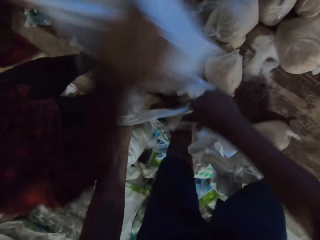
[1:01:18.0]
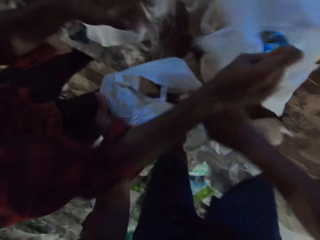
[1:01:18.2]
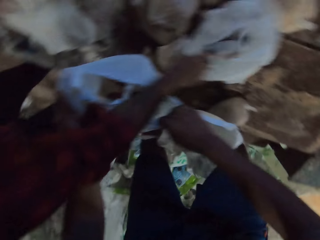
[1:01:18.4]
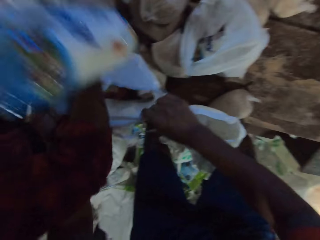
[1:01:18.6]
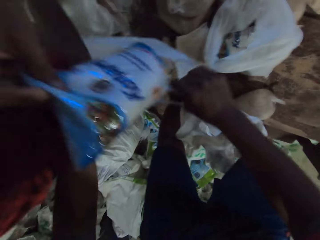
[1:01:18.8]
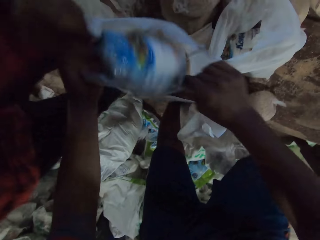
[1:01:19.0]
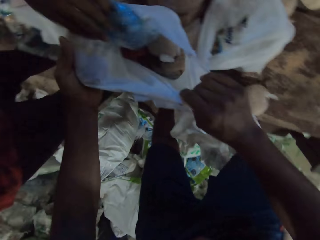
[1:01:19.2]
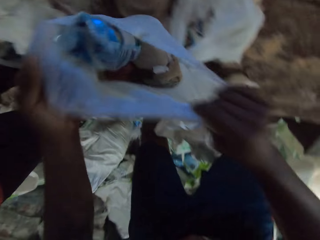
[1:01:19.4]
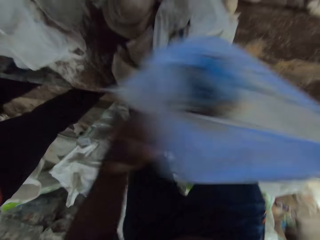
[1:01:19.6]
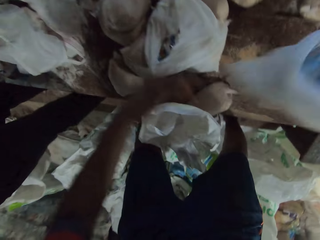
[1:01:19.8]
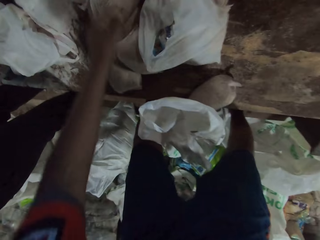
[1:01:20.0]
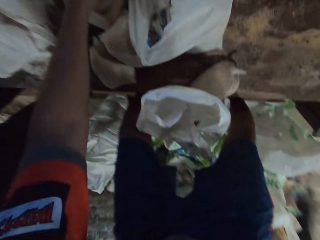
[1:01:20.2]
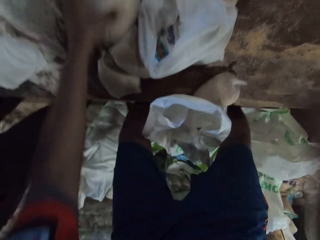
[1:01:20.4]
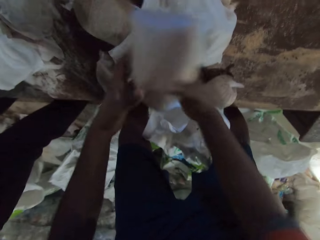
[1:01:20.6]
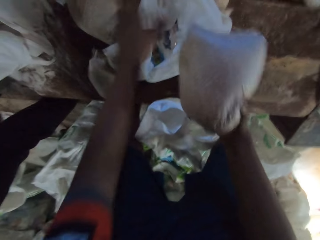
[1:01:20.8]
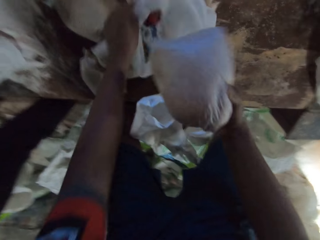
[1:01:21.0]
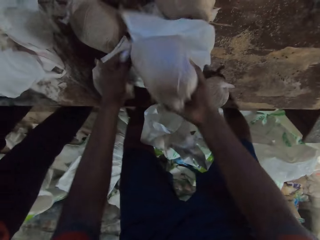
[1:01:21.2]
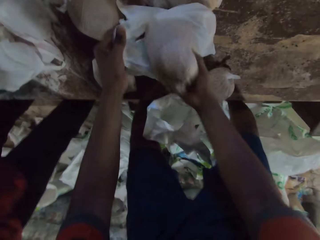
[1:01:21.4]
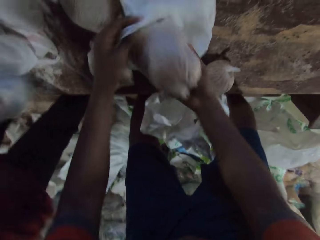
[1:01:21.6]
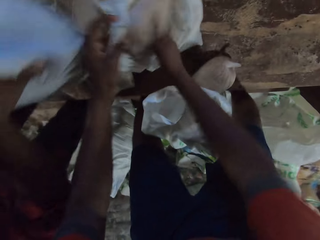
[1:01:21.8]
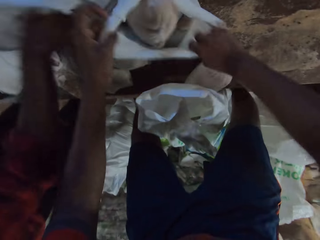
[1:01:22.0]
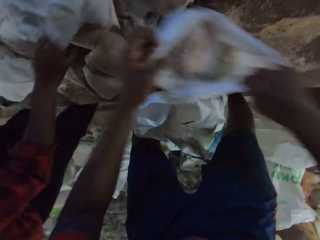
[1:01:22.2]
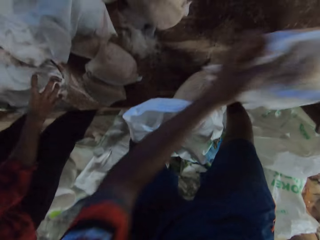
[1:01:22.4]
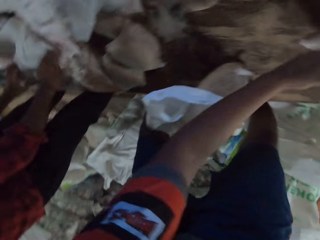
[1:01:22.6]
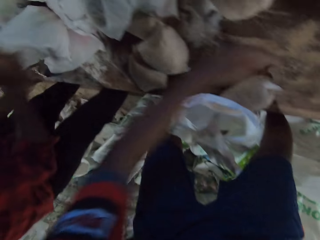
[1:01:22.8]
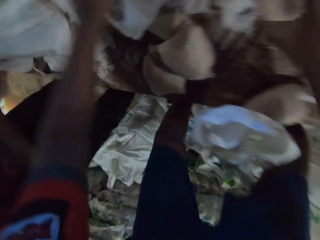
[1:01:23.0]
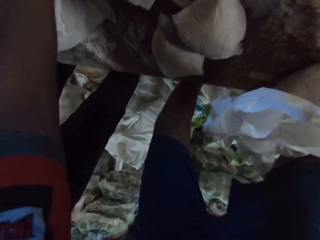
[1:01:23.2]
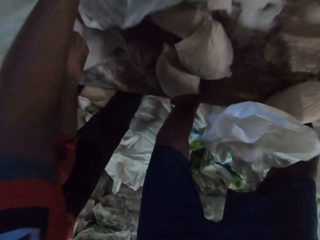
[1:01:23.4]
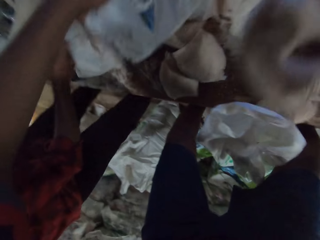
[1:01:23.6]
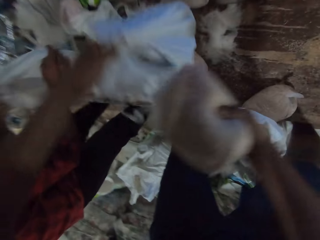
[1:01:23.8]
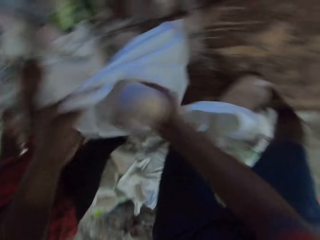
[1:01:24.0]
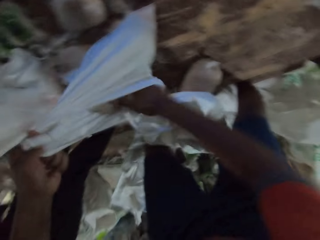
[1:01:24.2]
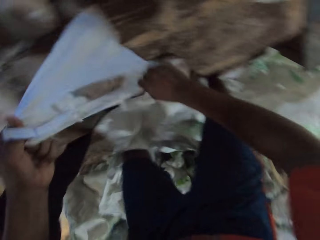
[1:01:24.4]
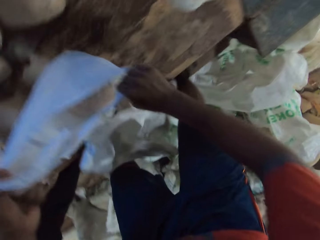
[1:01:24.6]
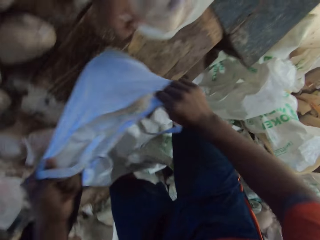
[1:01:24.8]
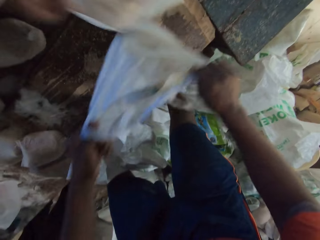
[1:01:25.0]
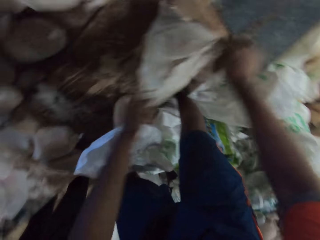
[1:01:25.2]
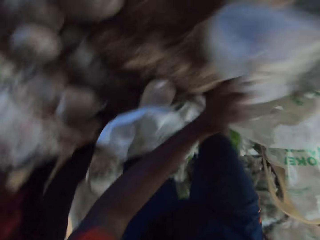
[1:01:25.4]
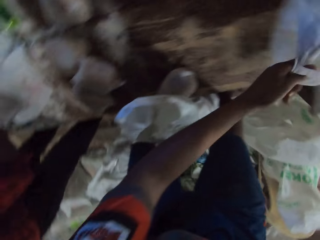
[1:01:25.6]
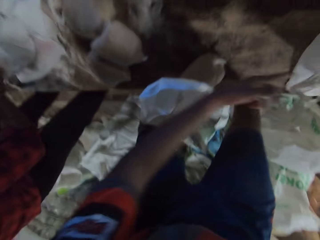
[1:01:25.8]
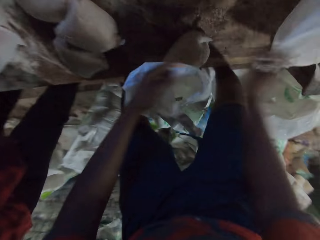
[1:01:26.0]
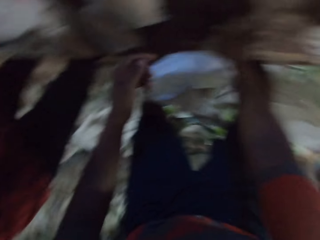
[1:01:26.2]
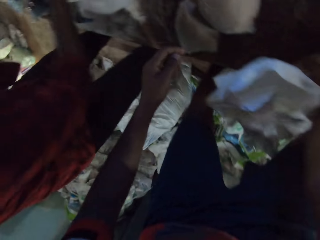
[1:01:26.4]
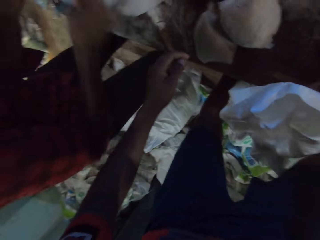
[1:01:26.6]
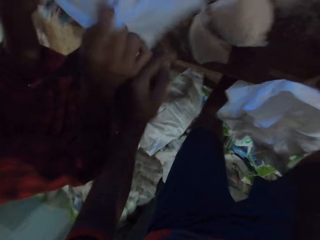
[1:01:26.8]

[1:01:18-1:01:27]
The camera wearer holds the carrier bag with both hands. A man drops the carrier bag on the table with both hands. The man puts a pack of soap in the carrier bag in the camera wearer's hands. The camera wearer drops the carrier bag on the table with his right hand. He picks up a pack of wheat flour from the table with his left hand. He passes the pack of wheat flour in his left hand to his right hand. He holds the carrier bag on the table with his left hand. He puts the pack of wheat flour in the carrier bag on the table with his right hand. The man drops the carrier bag on the table with both hands. The camera wearer carries the carrier bag from the table with both hands. The man carries the carrier bag from the table with both hands. The camera wearer drops the carrier bag on the table with both hands. He picks up the carrier bag from the table with his left hand. He picks up the pack of wheat flour from the table with his right hand. He puts the pack of wheat flour in the carrier bag in his left hand with his right hand. He holds the carrier bag with both hands. Another man carries the carrier bag from the table with both hands. The camera wearer drops the carrier bag on the table with both hands.

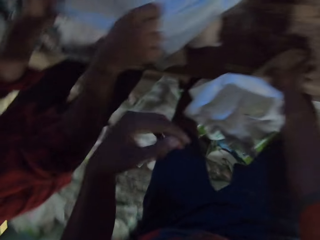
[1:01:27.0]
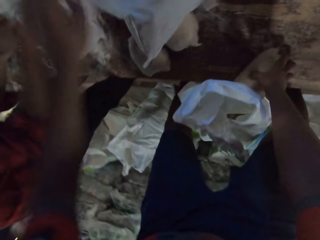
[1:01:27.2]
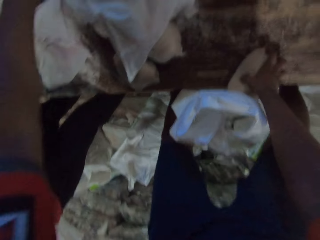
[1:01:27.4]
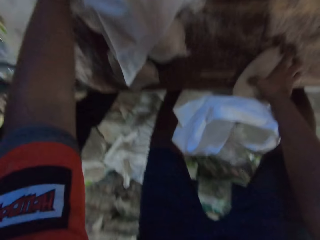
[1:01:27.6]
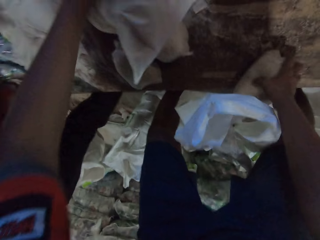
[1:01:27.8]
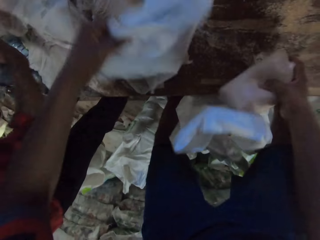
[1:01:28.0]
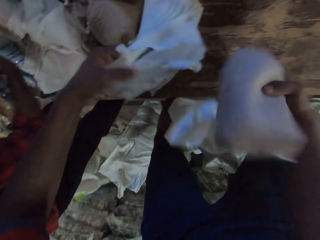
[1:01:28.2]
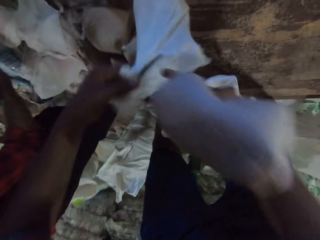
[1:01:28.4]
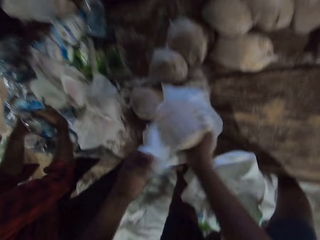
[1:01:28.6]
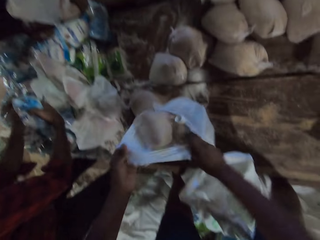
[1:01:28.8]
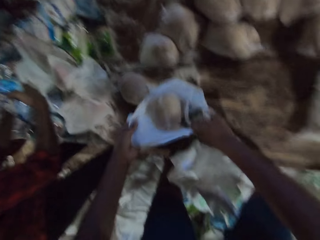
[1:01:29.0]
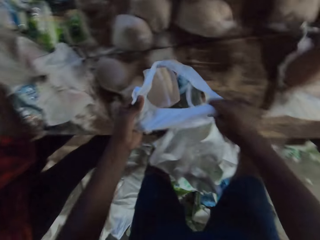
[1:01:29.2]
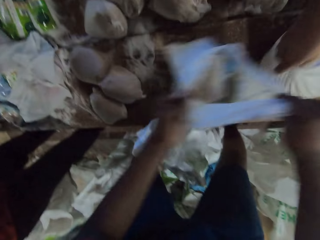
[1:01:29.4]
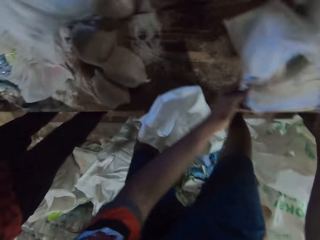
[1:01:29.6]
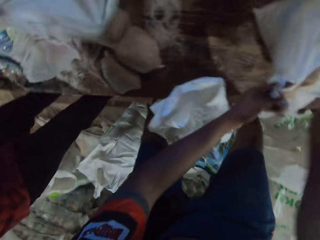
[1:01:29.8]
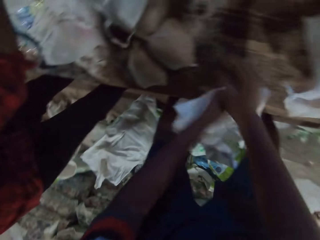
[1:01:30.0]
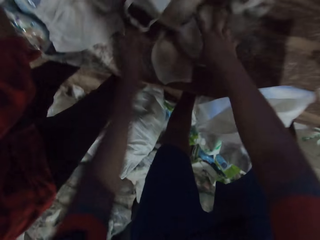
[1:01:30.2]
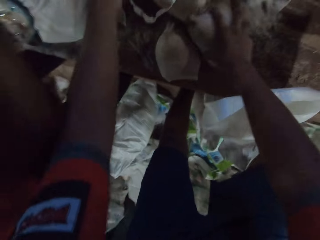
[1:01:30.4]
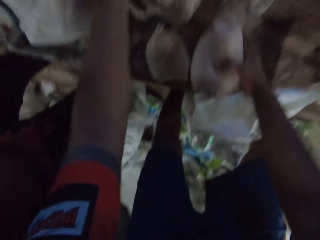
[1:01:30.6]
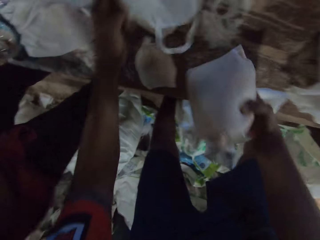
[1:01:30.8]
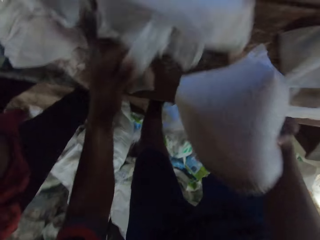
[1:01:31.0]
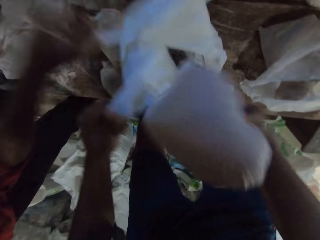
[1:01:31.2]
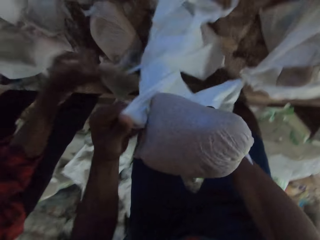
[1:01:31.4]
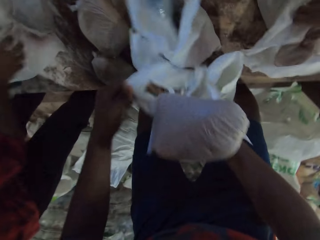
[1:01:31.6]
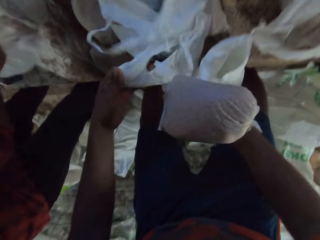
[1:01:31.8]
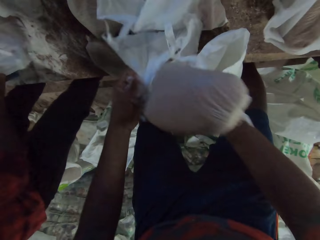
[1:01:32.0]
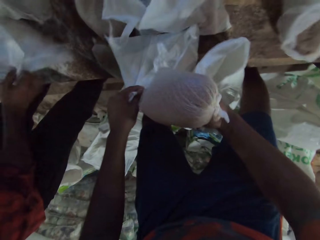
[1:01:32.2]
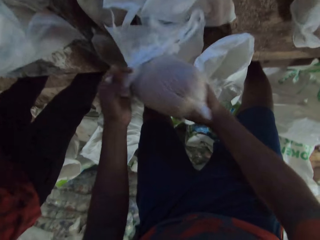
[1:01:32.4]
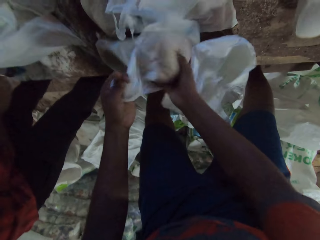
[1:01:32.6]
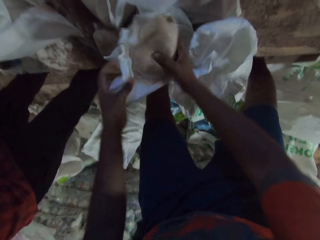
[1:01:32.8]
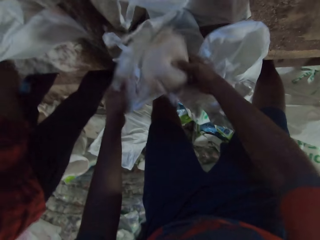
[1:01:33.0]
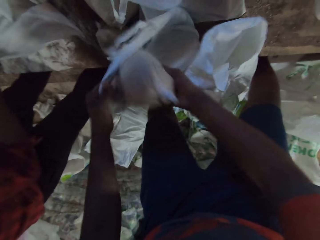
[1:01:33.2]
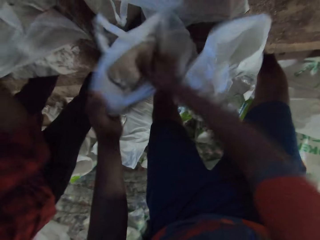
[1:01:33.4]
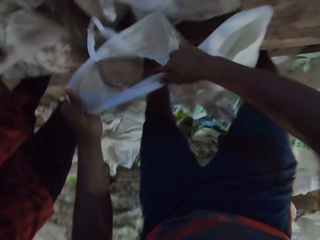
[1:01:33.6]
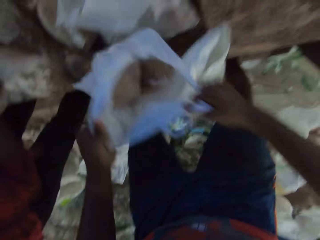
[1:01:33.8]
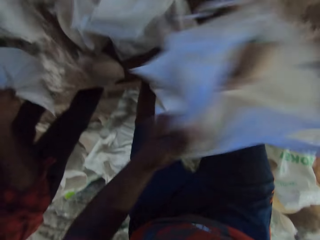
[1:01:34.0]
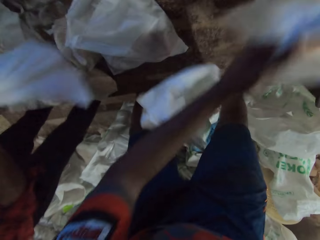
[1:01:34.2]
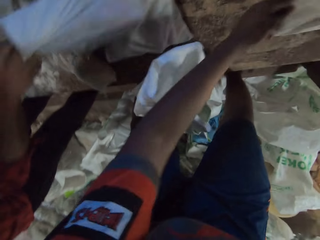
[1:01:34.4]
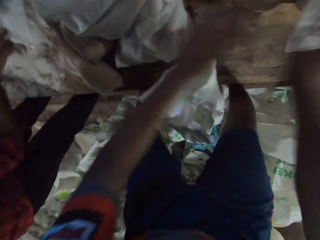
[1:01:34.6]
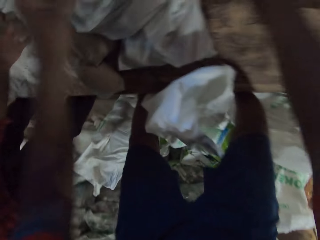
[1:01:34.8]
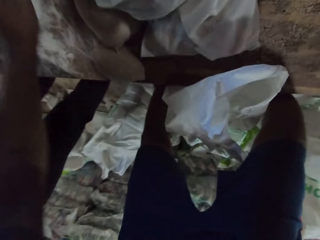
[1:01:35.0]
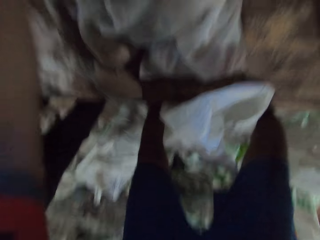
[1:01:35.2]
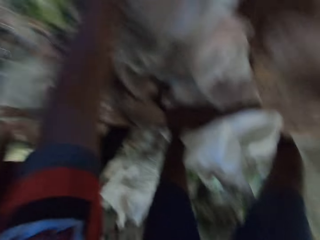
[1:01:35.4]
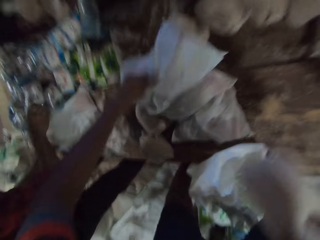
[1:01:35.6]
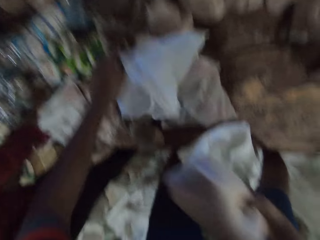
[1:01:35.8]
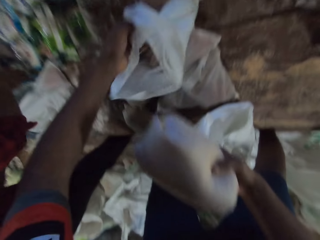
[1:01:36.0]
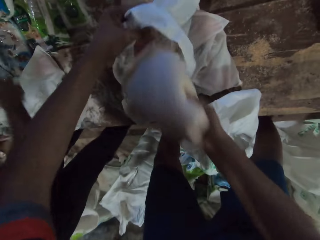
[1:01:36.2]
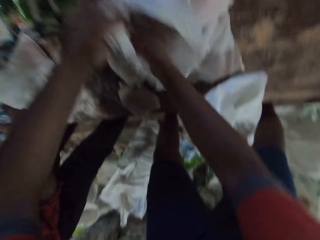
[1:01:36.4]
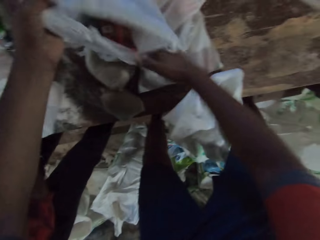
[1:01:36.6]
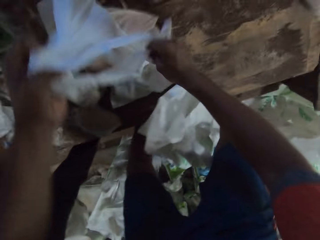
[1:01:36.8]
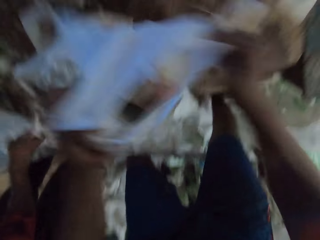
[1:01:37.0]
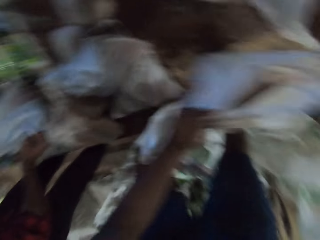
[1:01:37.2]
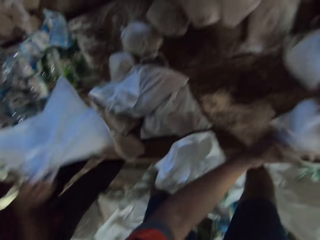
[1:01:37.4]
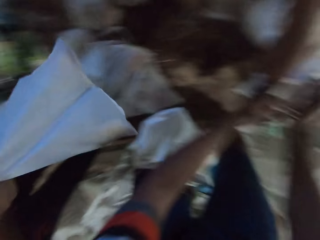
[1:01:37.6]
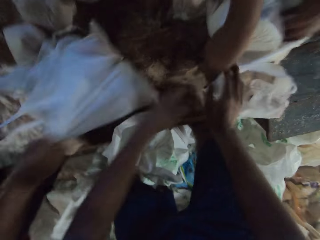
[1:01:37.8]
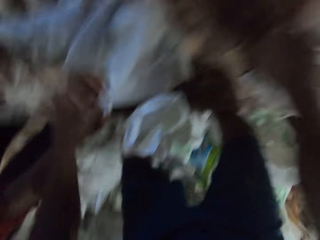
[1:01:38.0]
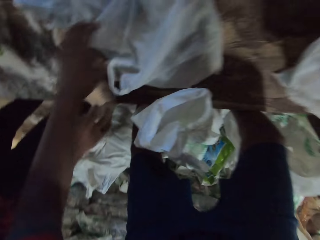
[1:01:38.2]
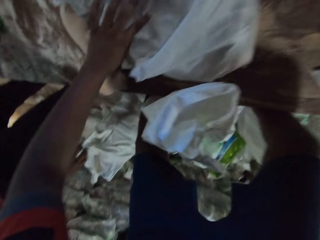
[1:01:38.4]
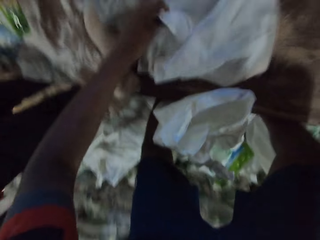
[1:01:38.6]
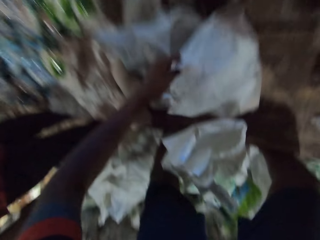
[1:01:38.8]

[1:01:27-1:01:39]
A man drops a carrier bag on the table with both hands. The camera wearer holds the carrier bag on the table with his left hand. He picks up a pack of wheat flour from the table with his right hand. The man puts a pack of soap in the carrier bag in his left hand with his right hand. The camera wearer puts the pack of wheat flour in the carrier bag in his left hand with his right hand. He carries the carrier bag from the table with both hands. Another man carries the carrier bag from the table with his right hand. The first man drops the carrier bag on the table with his right hand. The camera wearer drops the carrier bag on the table with both hands. He picks up the pack of wheat flour from the table with his right hand. He carries the carrier bag from the table with his left hand. The first man drops the carrier bag on the table with his right hand. The camera wearer drops the carrier bag on the table with his left hand. The other man carries the carrier bag from the table with his right hand. The camera wearer puts the pack of wheat flour in the carrier bag in his left hand with his right hand. He carries the carrier bag from the table with both hands. He drops the carrier bag on the table with both hands. The first man drops the carrier bag on the table with his right hand. The camera wearer picks up the pack of wheat flour from the table with his right hand. He holds the carrier bag on the table with his left hand. The first man picks up the pack of soap from the table with his right hand. The camera wearer puts the pack of wheat flour in the carrier bag on the table with his right hand. The first man puts the pack of soap in his right hand in a nylon in his left hand. The camera wearer carries the carrier bag from the table with both hands. He drops the carrier bag on the table with both hands. The first man drops the carrier bag on the table with both hands. The other man carries the carrier bag from the table with both hands. The camera wearer holds the carrier bag on the table with his left hand.
